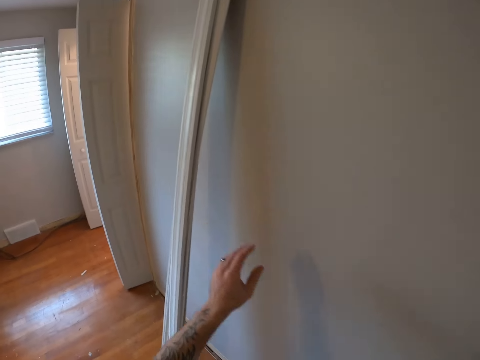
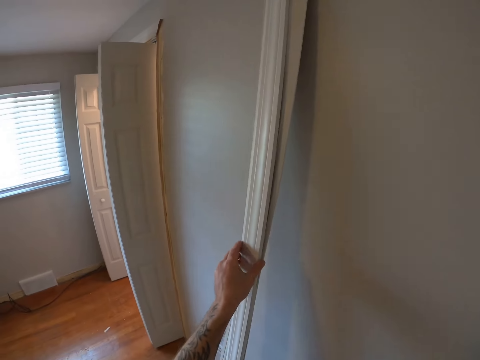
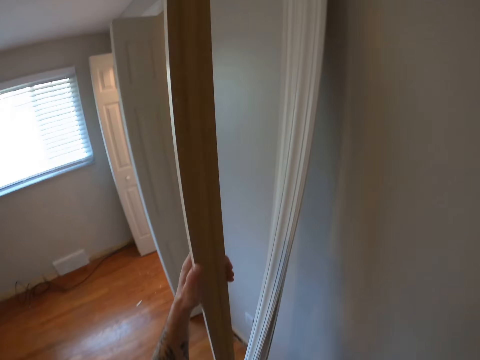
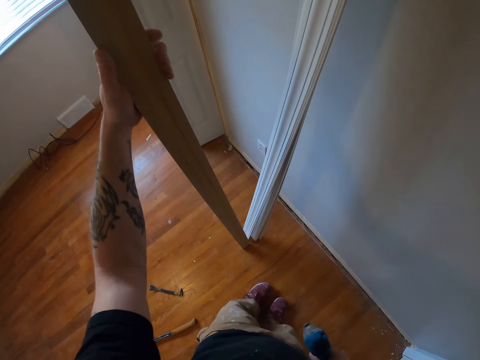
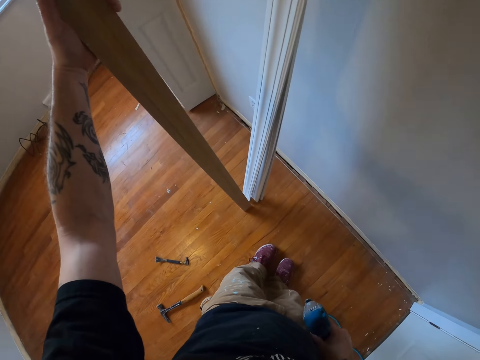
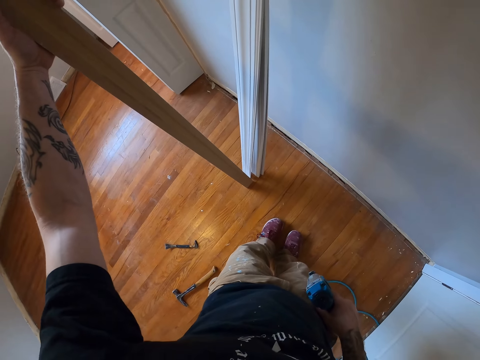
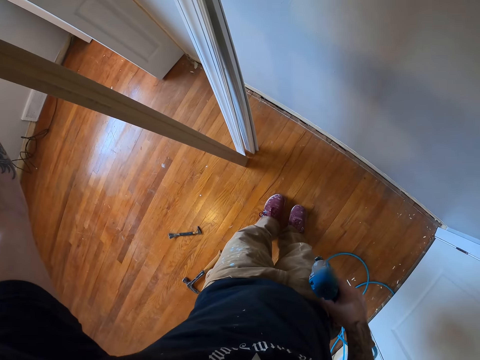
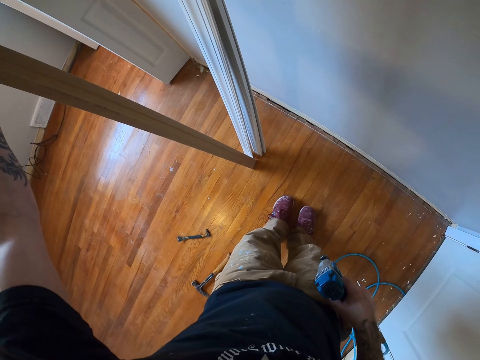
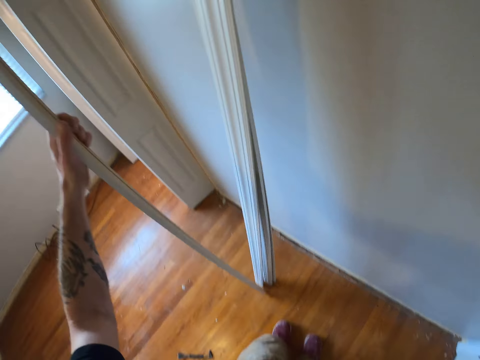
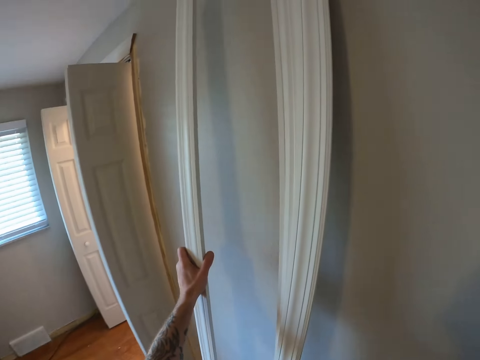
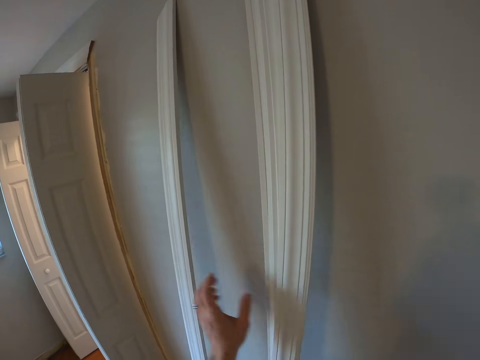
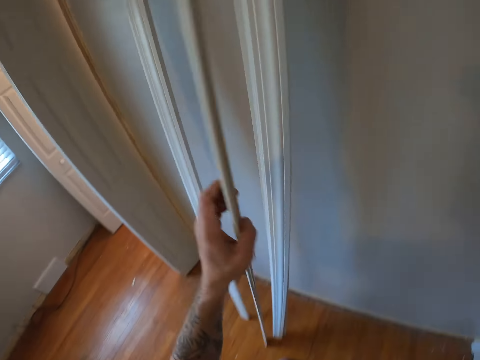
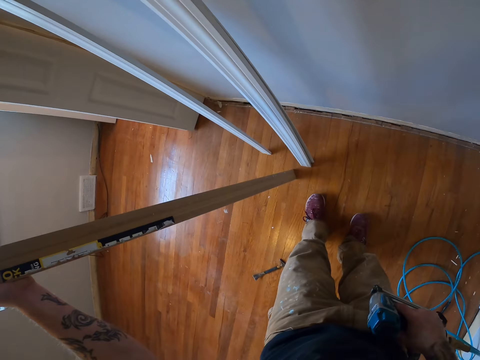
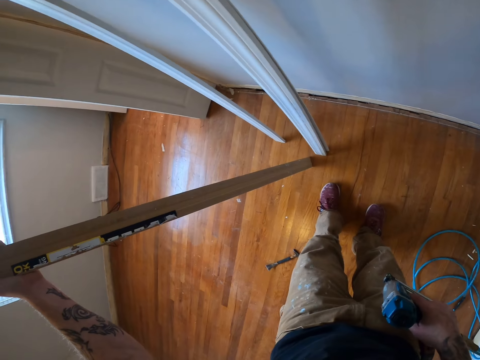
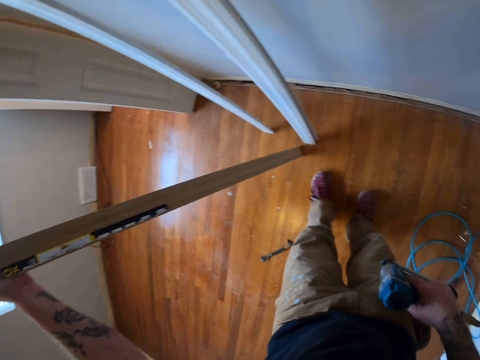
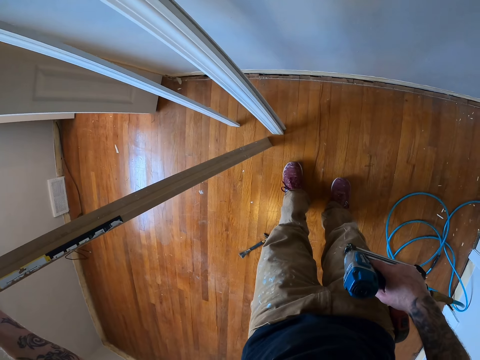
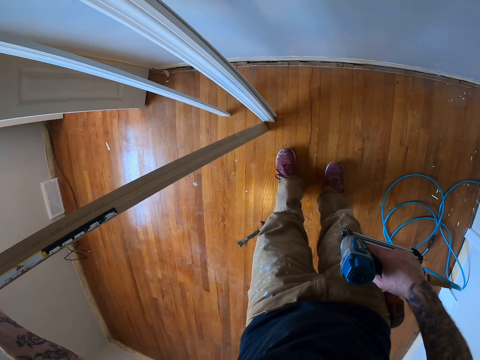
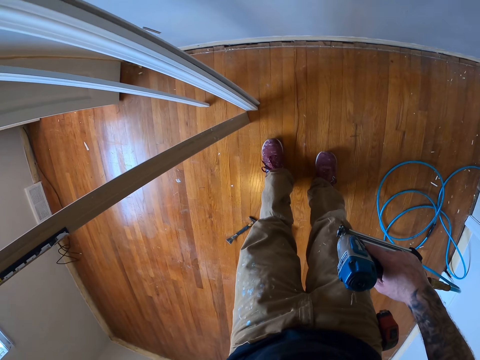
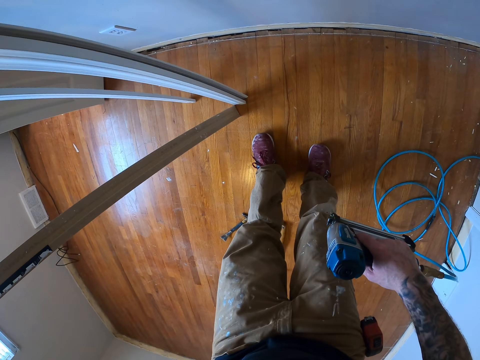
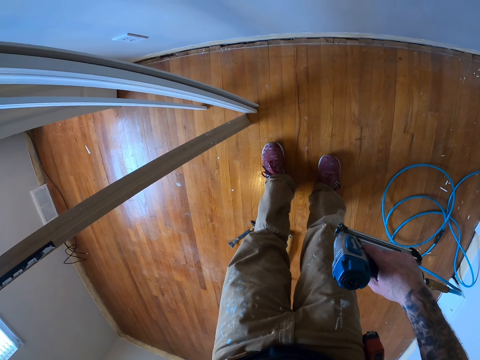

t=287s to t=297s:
The camera wearer stretches his hand towards the door casings. He raises a door frame or door casing from the wall with his left hand. He looks at the door casing. He leans the door frame against the wall with his left hand. He raises a second door frame from the wall with his left hand. He looks at the door casing.

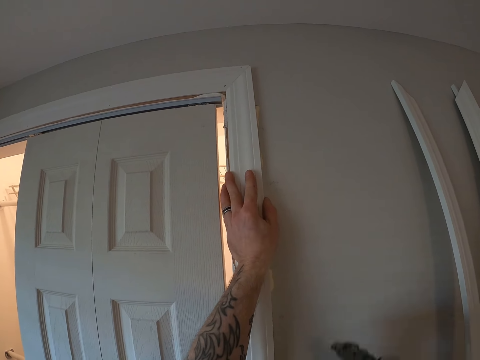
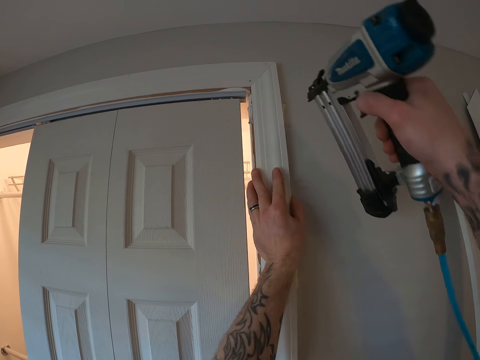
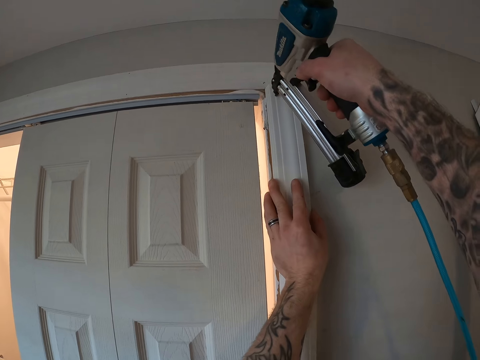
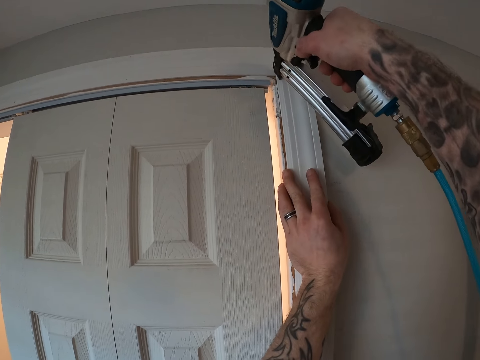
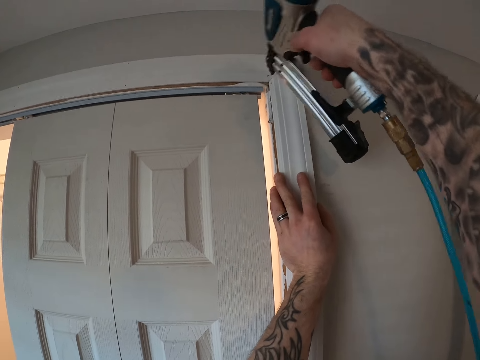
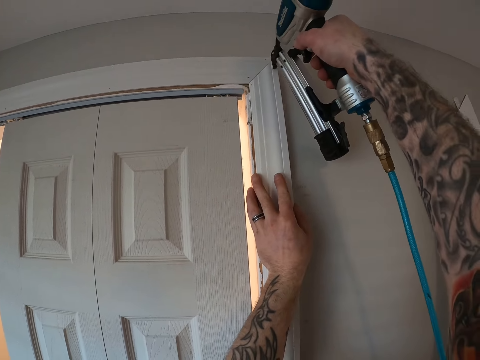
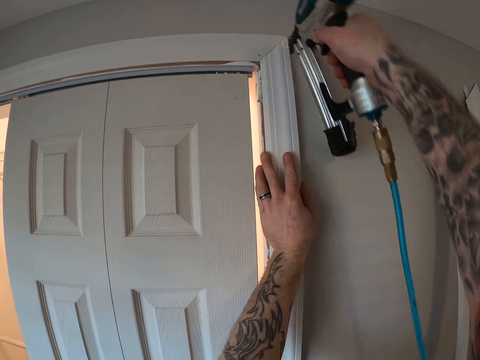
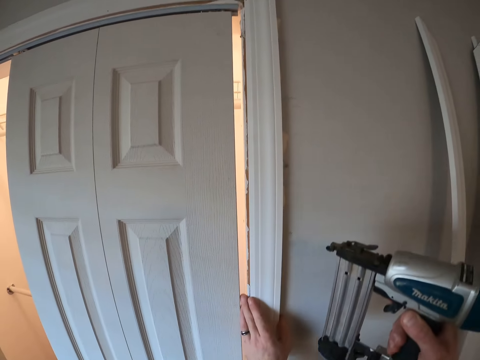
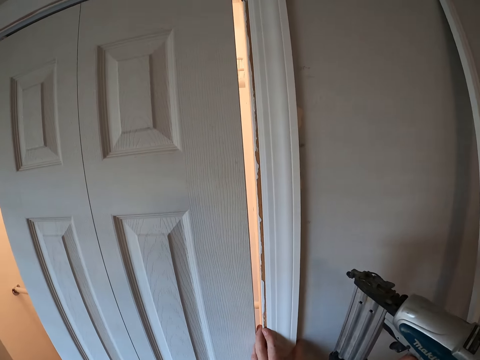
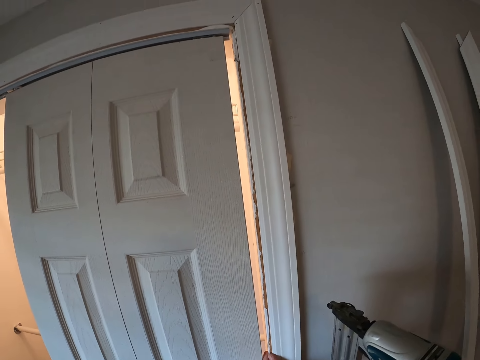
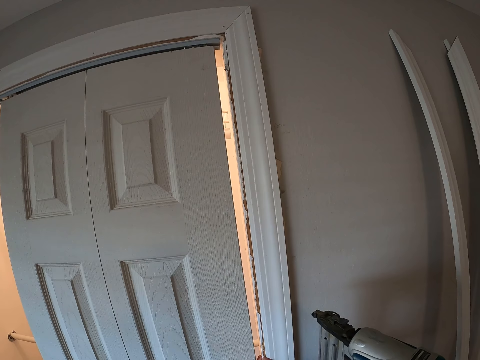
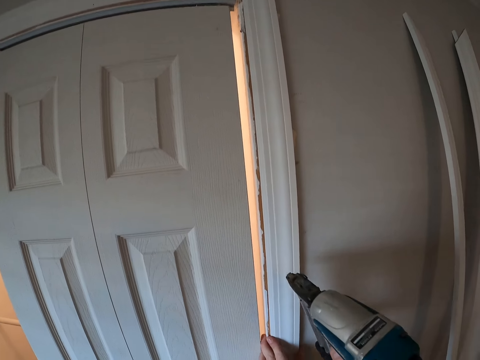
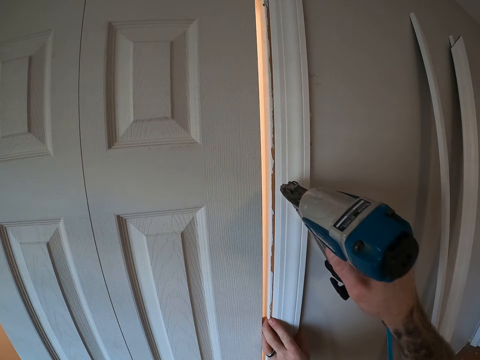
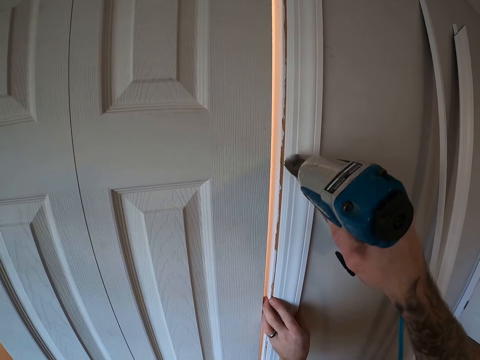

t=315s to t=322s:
The camera wearer fixes the first door frame to the wall with the nail gun in his right hand.

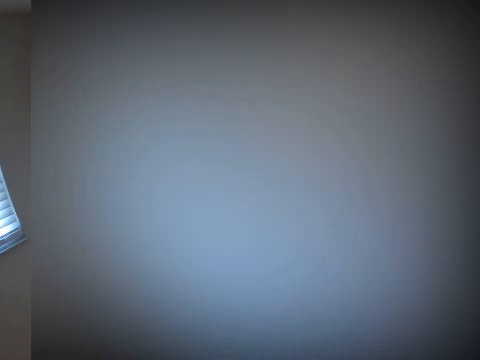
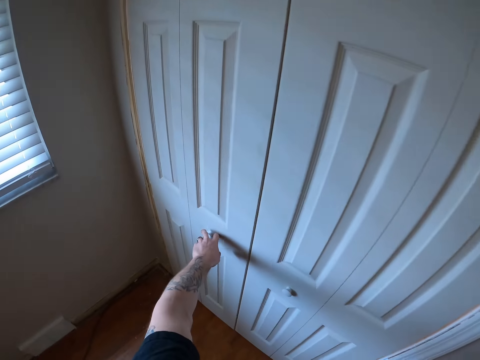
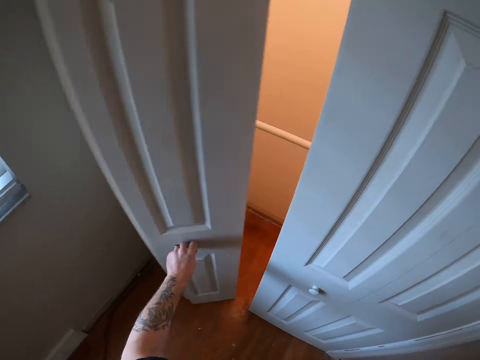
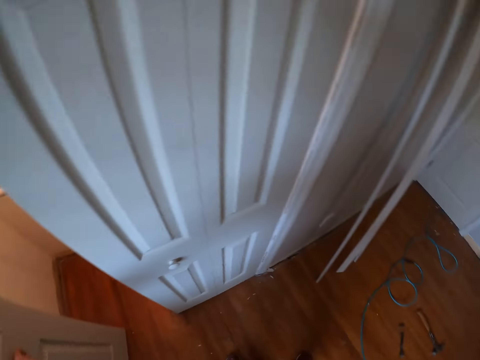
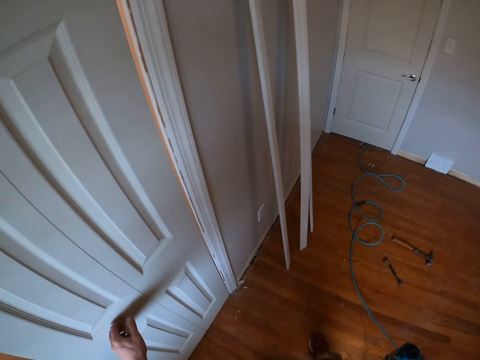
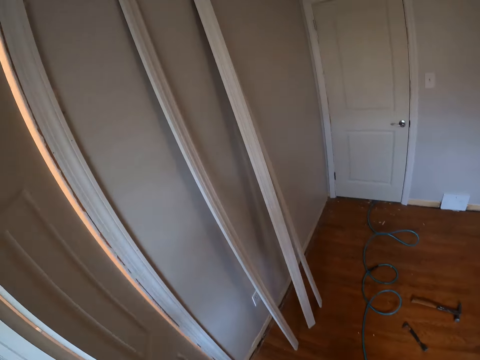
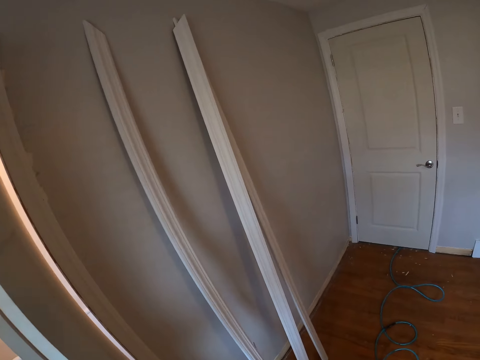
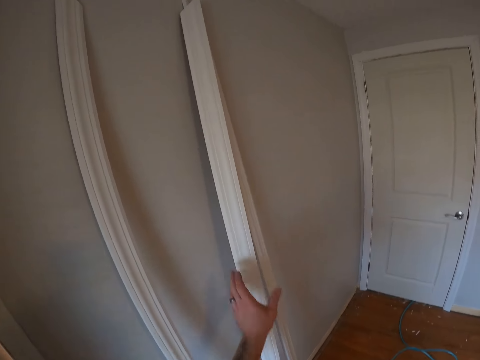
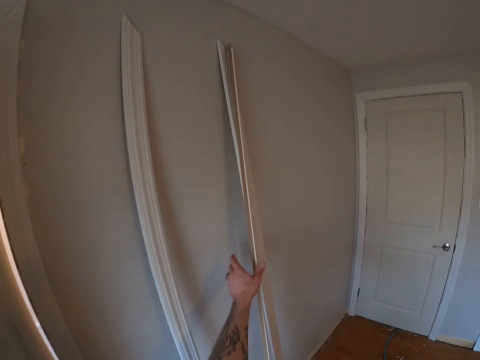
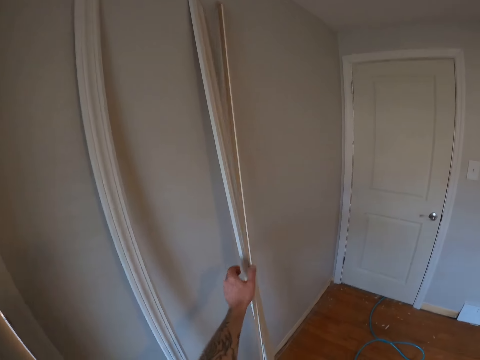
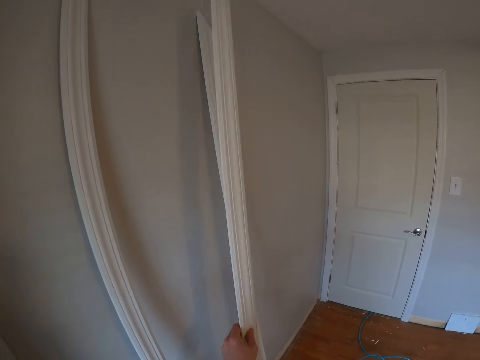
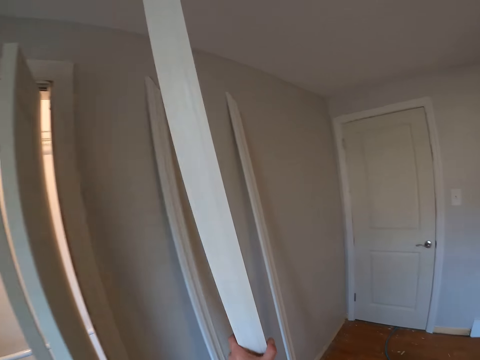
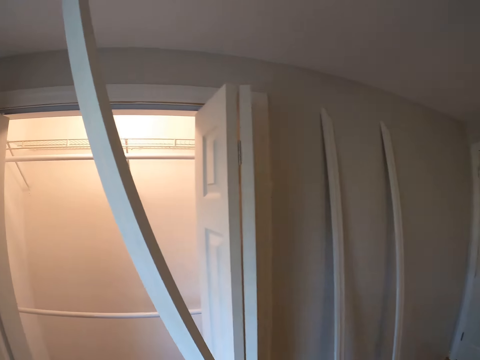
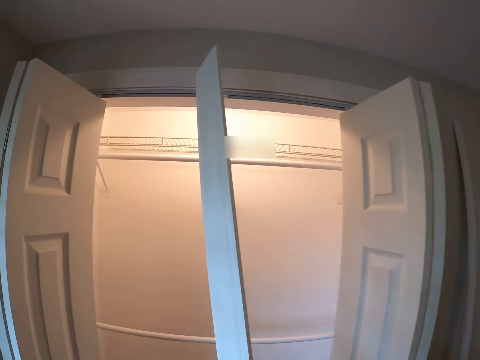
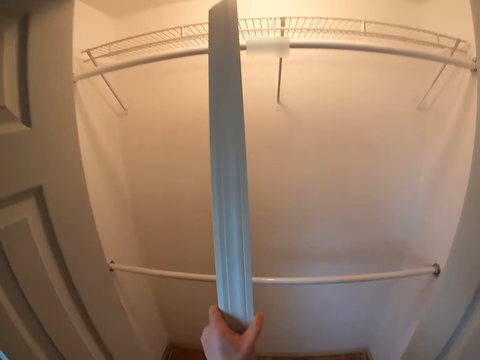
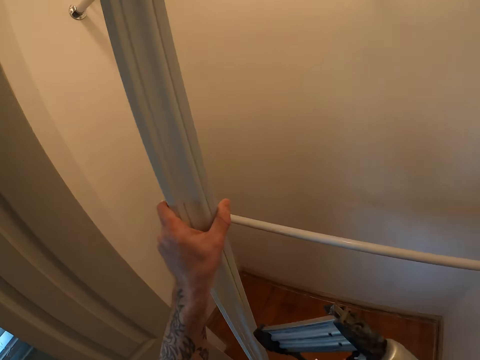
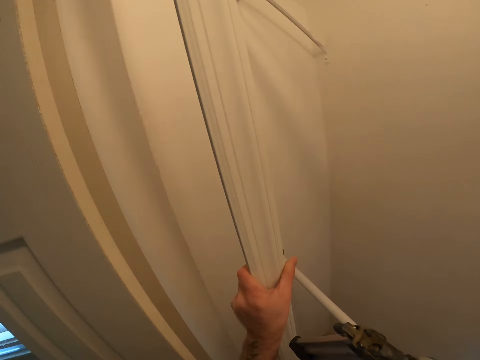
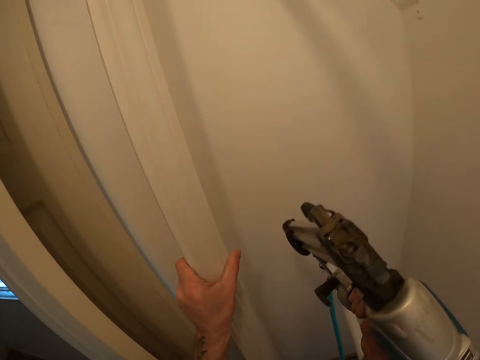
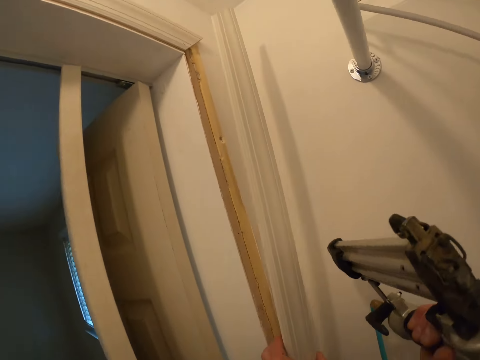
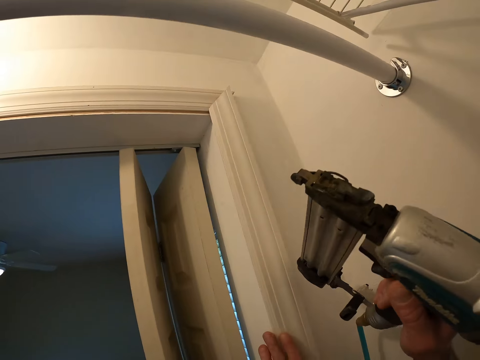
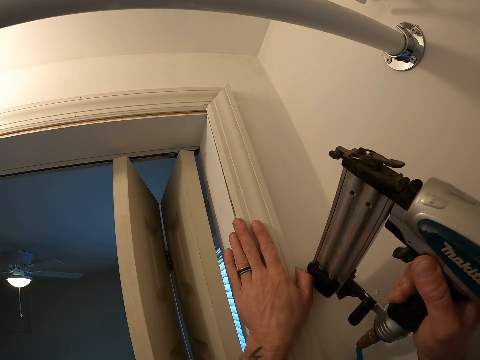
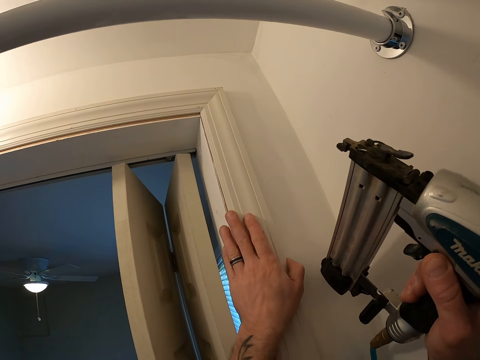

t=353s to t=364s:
The camera wearer leans the second door frame against the wall. He walks away from the door casing. He opens the door with his left hand. He lifts the third door frame from the wall with his left hand. He enters the wardrobe. He holds the door casing against the edge of the door. He places the third door frame beside the door with his left hand.
